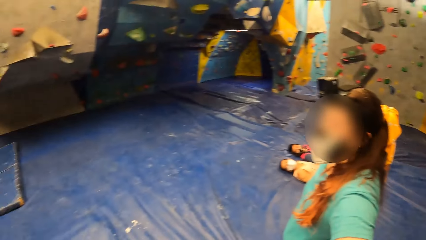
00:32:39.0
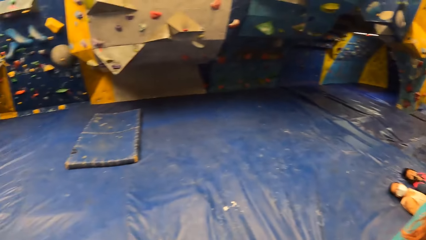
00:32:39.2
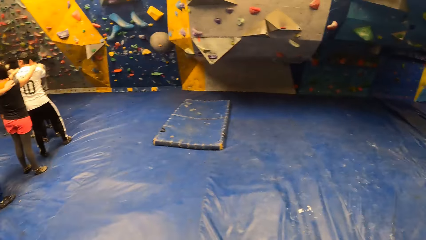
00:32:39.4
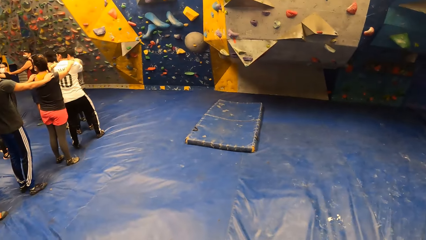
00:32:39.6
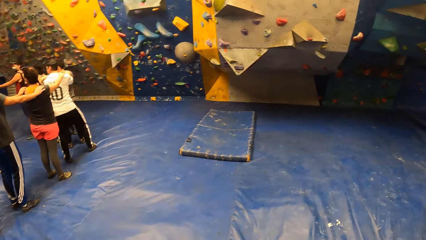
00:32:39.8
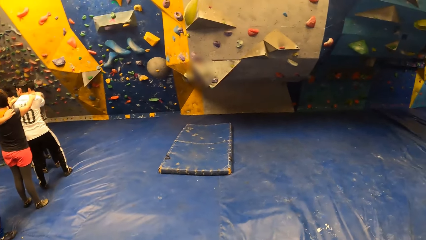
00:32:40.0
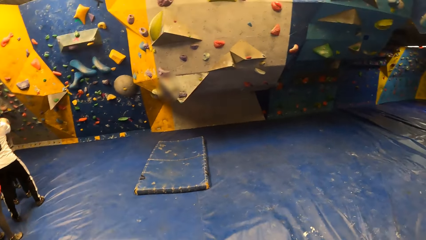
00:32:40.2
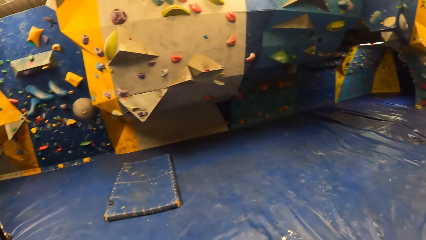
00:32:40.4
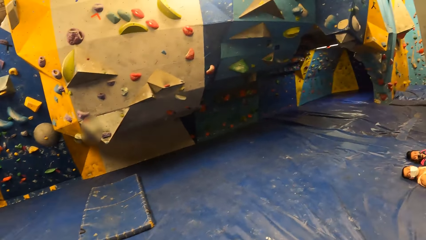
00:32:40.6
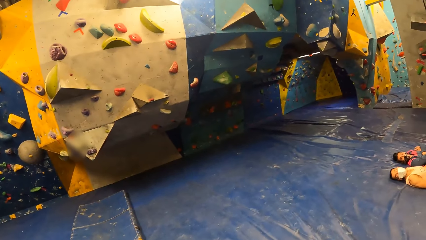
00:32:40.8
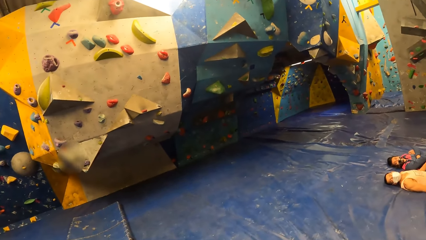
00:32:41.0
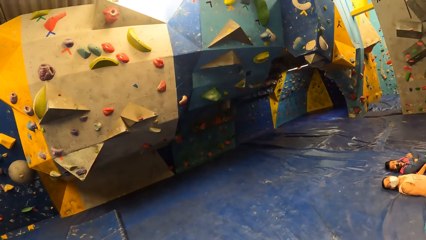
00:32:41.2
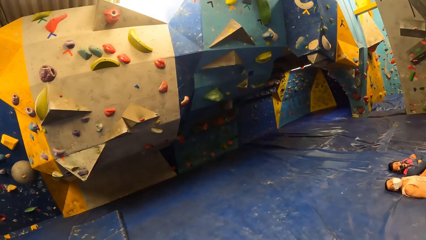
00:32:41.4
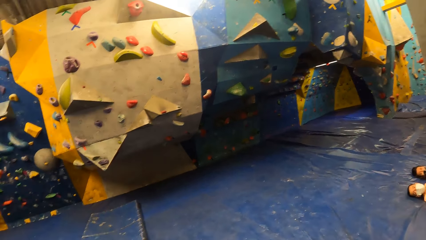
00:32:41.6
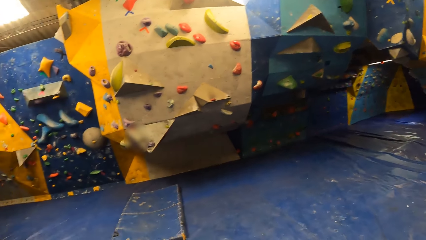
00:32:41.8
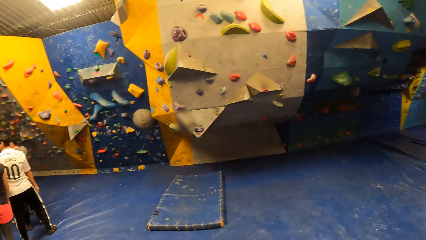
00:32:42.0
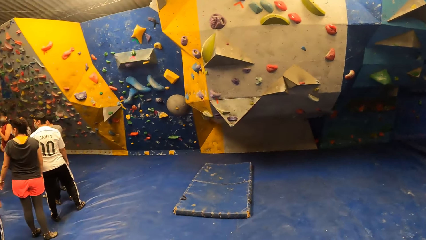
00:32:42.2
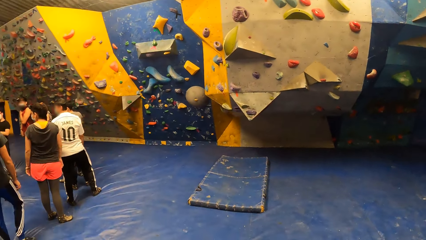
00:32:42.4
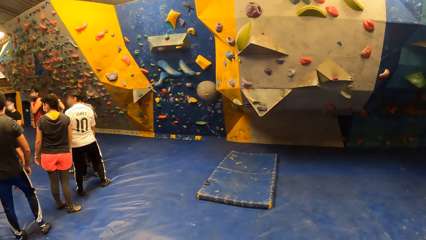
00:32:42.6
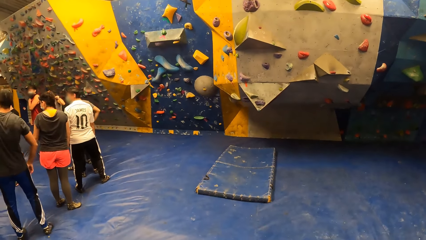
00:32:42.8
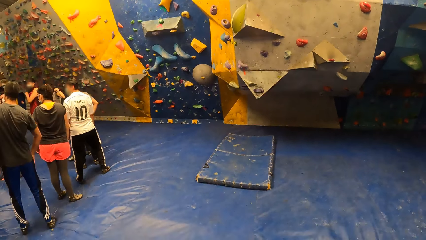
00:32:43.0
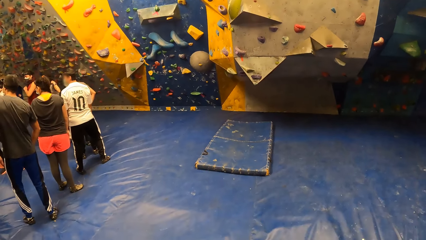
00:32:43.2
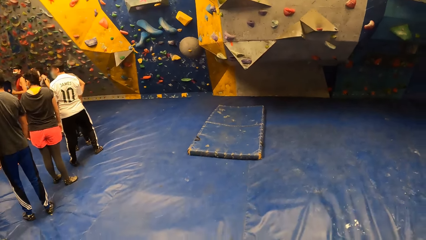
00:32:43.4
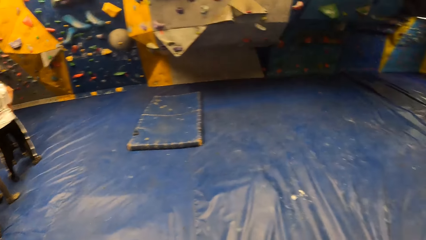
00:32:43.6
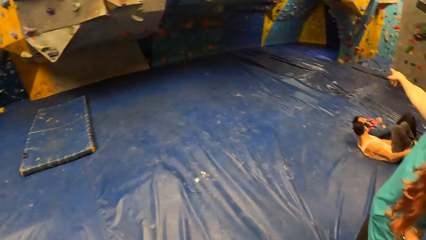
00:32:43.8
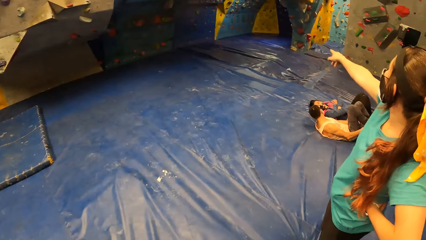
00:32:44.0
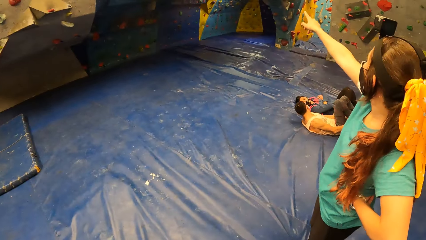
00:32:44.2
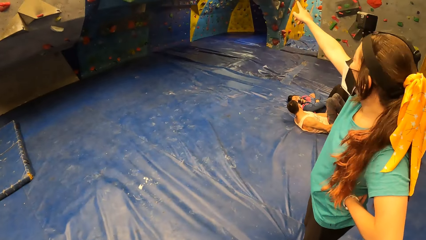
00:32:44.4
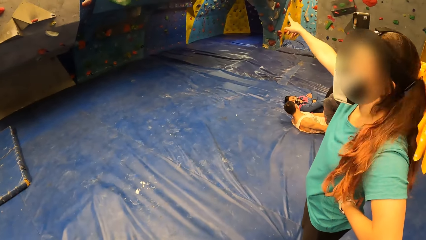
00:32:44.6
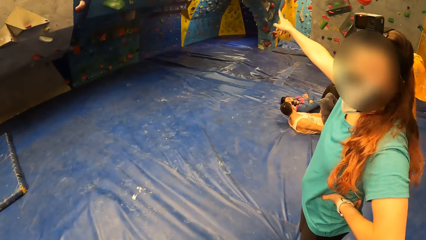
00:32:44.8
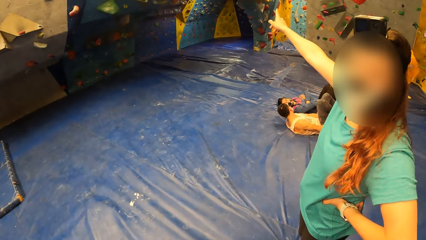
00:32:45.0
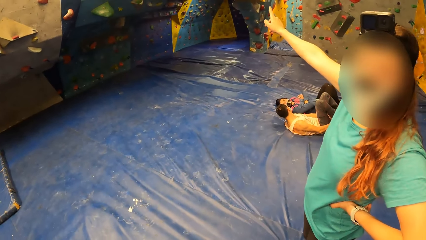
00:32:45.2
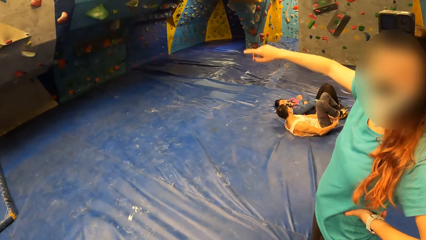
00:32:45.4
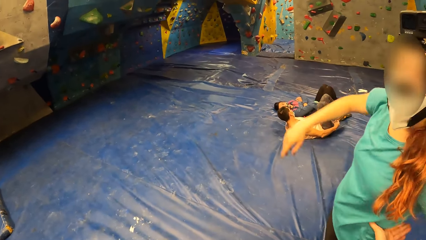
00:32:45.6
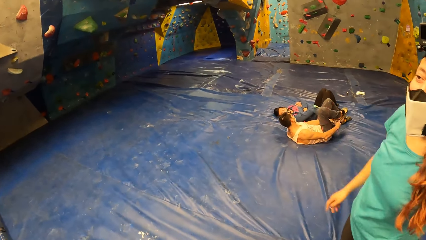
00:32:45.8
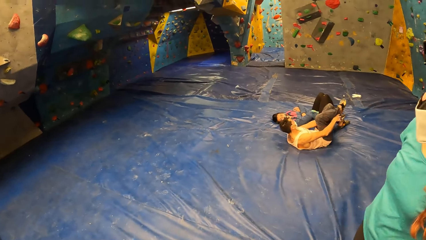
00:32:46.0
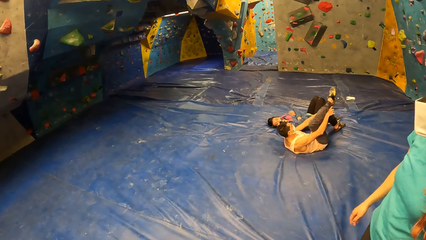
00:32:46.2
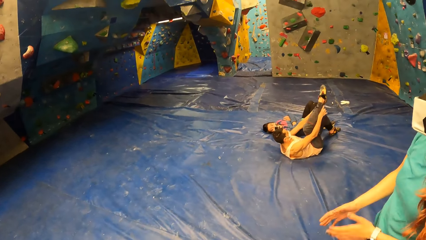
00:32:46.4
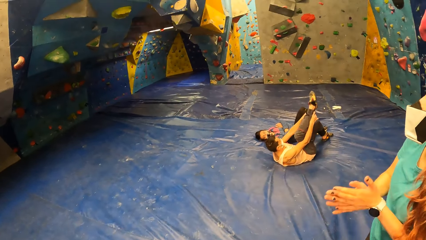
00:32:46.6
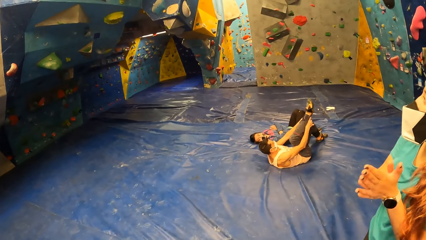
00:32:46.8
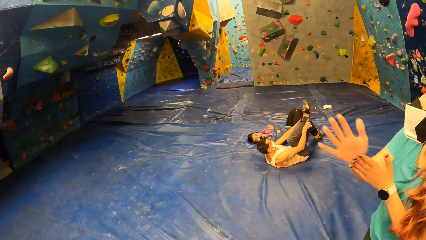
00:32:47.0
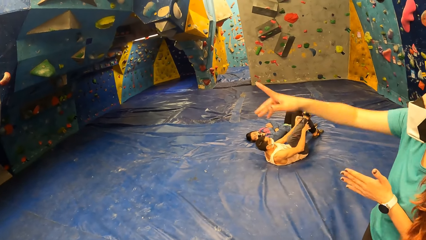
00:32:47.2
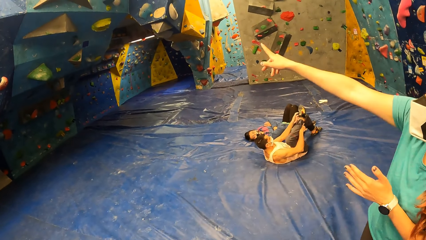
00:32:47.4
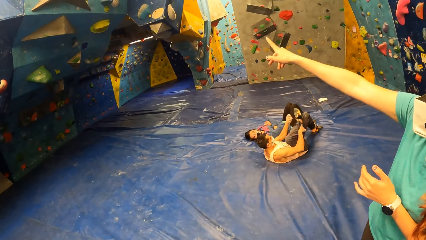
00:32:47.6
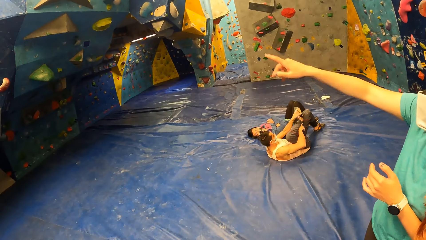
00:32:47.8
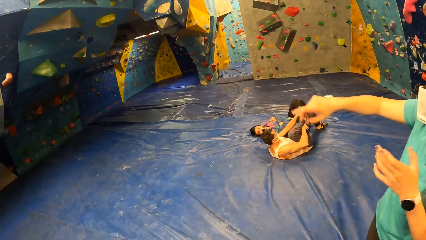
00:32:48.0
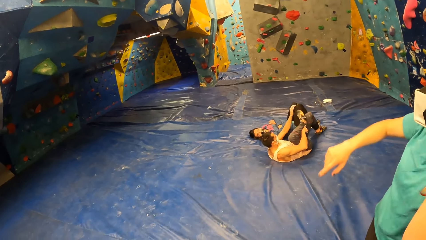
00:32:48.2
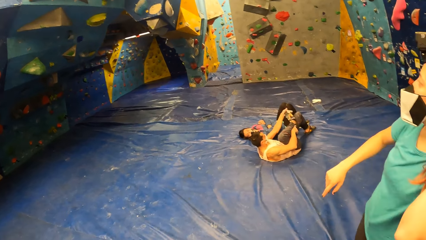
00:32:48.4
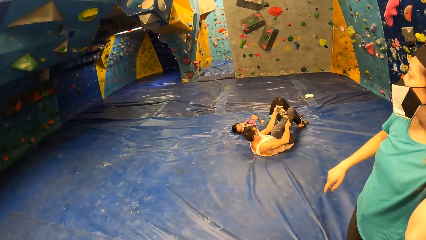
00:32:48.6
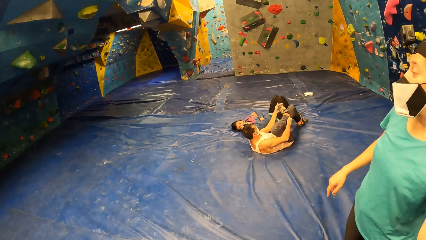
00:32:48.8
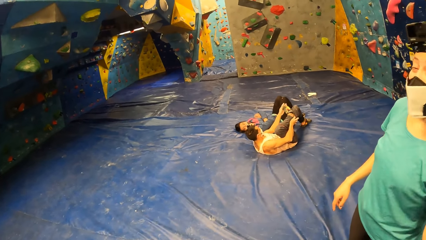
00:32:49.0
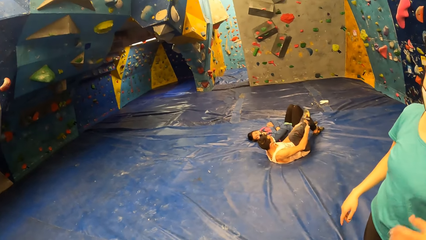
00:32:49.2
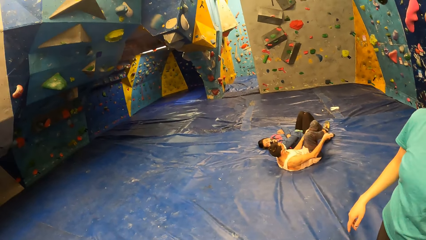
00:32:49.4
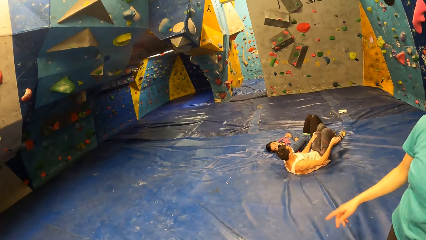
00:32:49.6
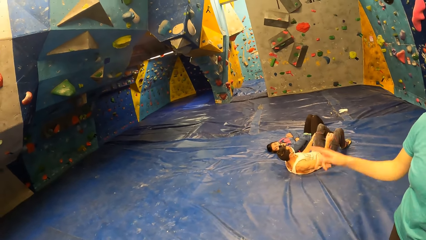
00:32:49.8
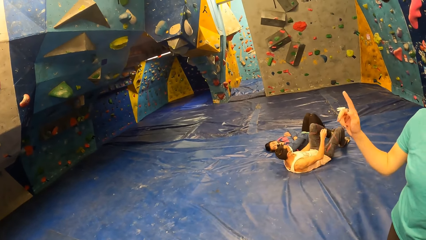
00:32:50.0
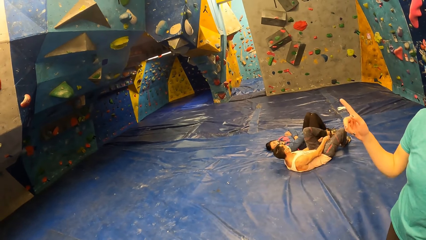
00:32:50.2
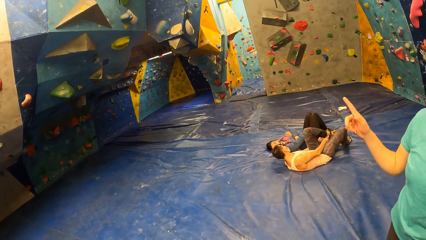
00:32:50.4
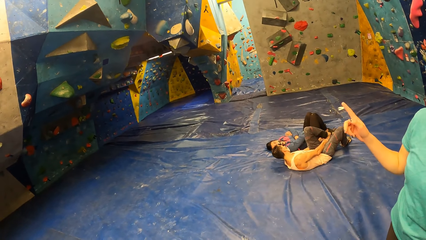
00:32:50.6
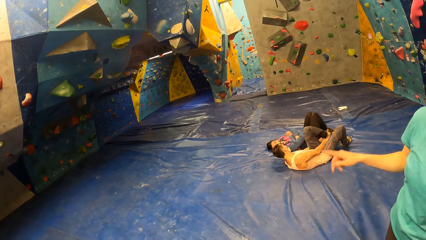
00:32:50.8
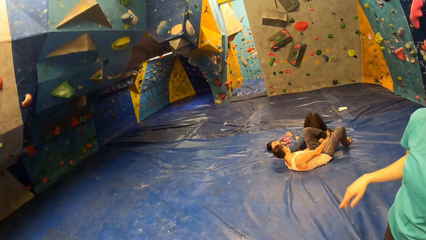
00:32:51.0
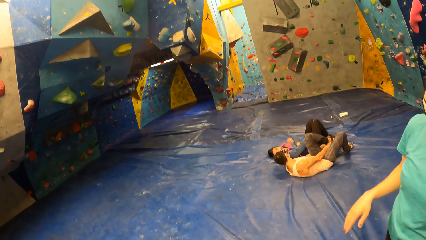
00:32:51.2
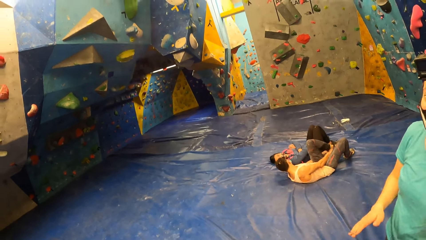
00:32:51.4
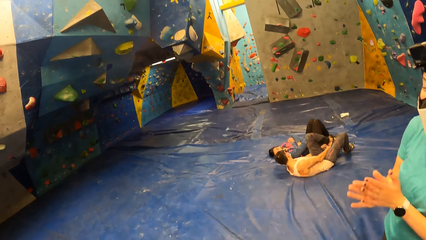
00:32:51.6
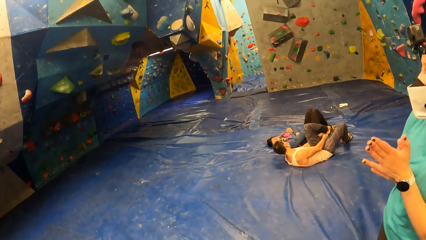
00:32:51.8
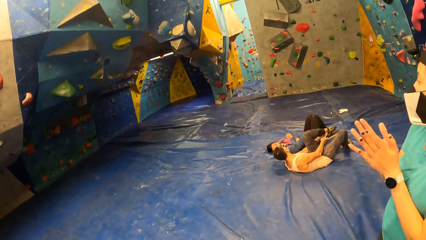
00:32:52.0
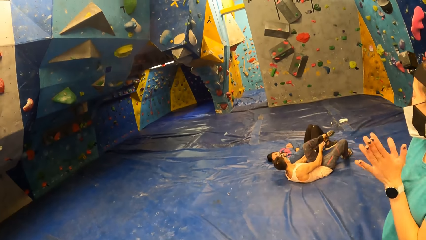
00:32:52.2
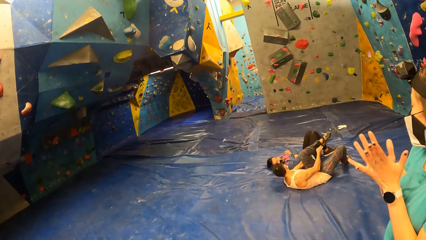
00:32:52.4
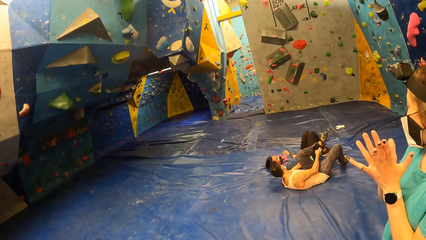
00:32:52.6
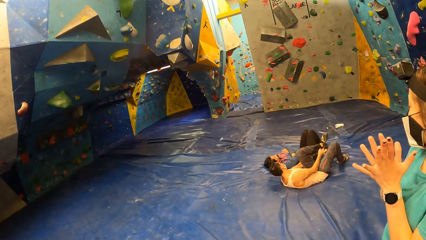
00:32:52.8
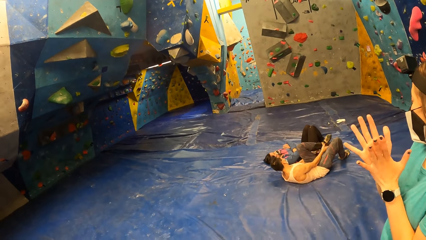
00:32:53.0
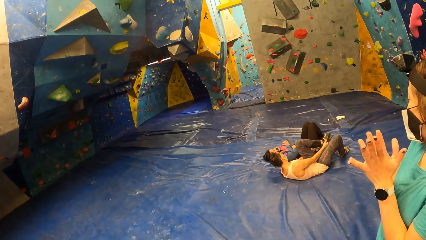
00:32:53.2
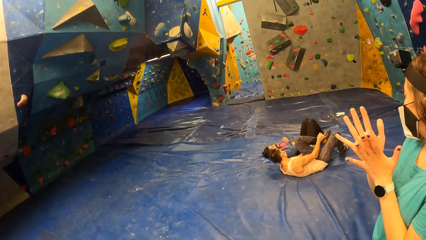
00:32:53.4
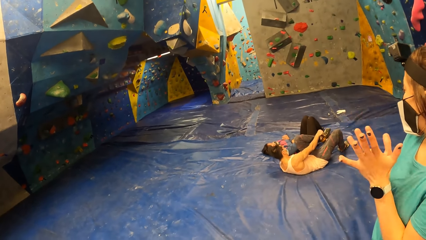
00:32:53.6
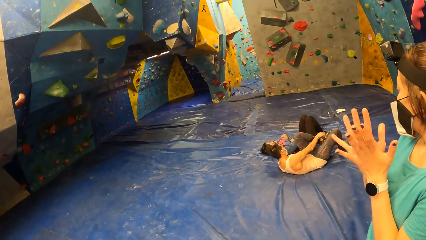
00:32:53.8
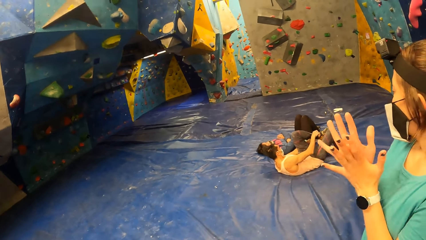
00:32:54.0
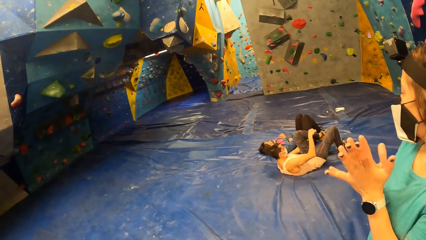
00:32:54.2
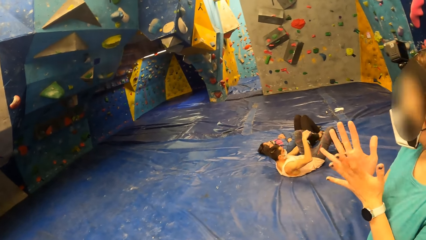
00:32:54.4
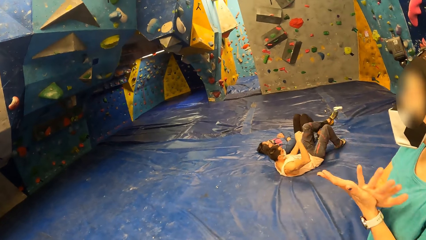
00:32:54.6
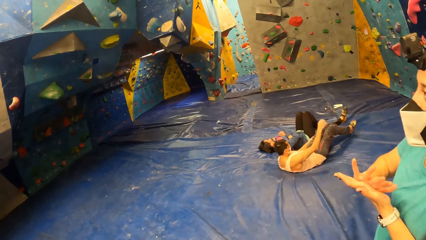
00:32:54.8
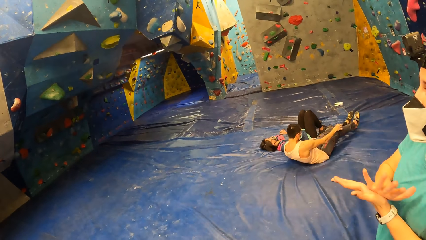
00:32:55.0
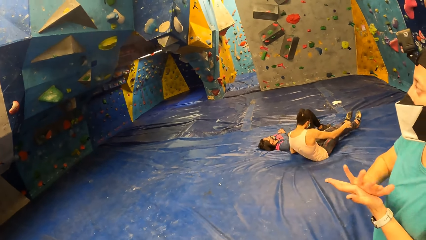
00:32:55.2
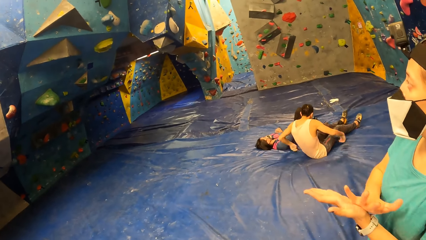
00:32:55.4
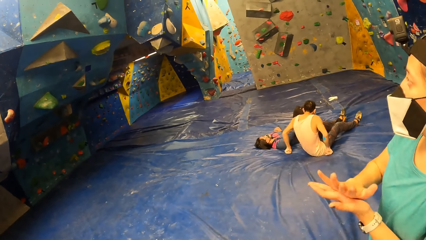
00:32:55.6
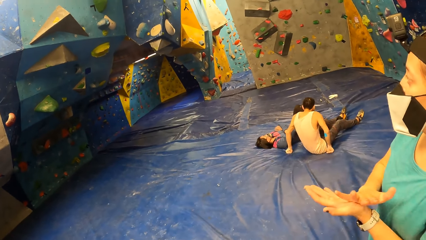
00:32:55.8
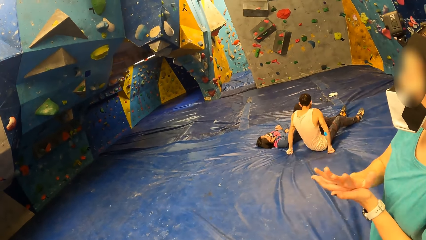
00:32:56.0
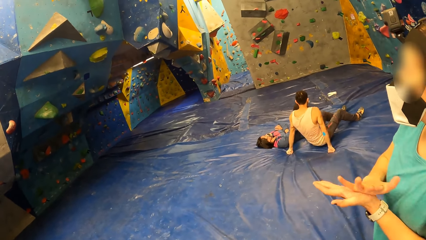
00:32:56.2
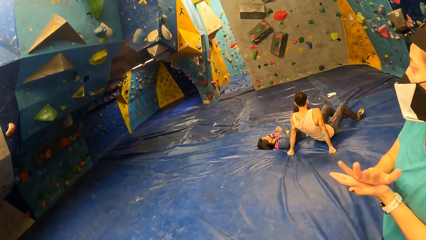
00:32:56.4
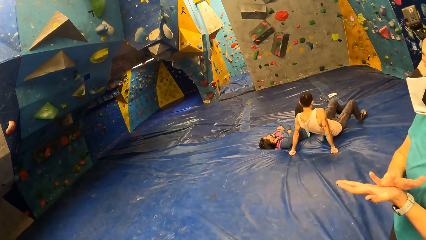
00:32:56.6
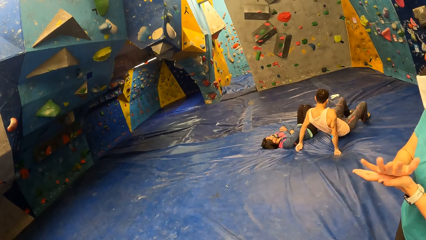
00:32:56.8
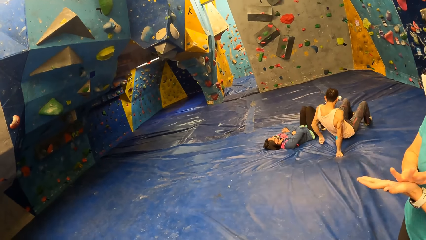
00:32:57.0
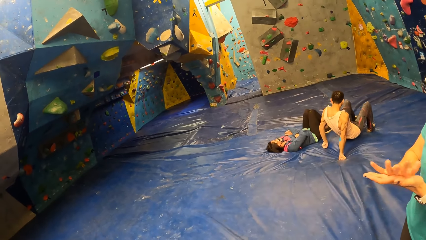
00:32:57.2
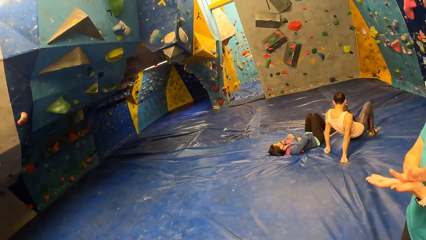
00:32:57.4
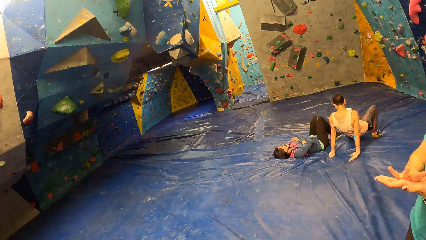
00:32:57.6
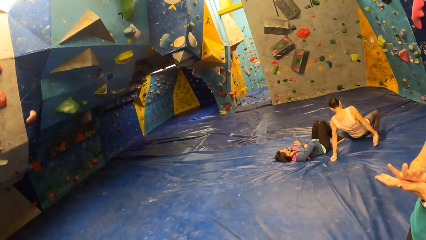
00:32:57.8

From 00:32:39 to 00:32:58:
The camera wearer looks at the wall. A woman points the finger on the wall. The woman rubs her hands together.
